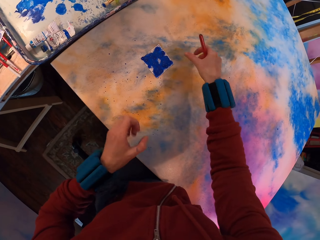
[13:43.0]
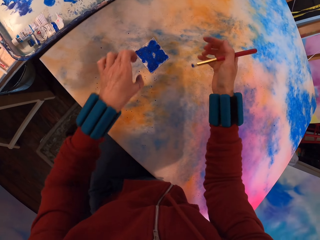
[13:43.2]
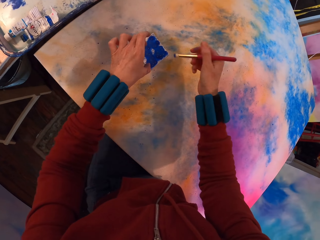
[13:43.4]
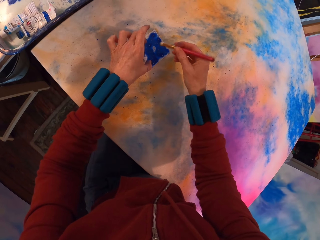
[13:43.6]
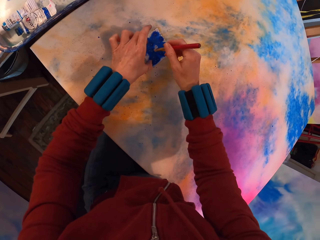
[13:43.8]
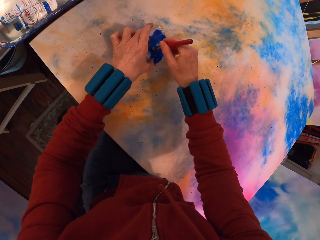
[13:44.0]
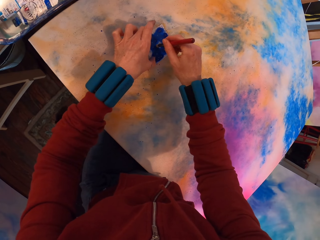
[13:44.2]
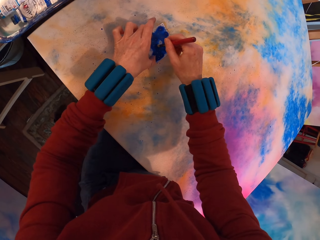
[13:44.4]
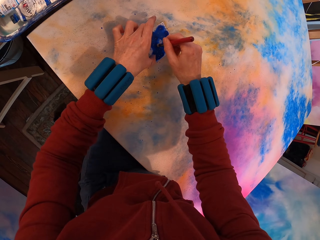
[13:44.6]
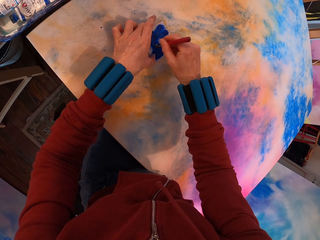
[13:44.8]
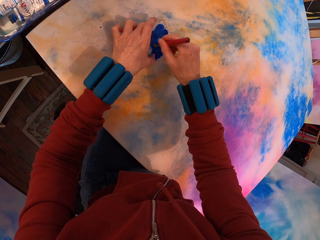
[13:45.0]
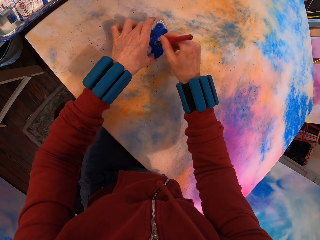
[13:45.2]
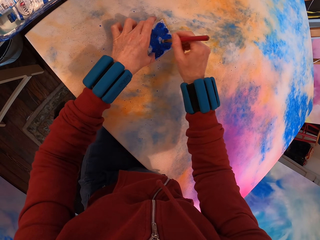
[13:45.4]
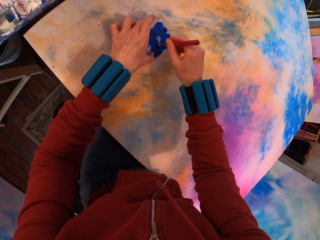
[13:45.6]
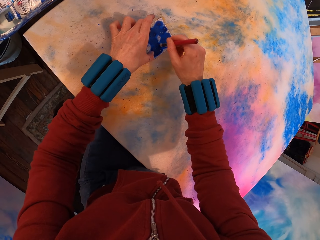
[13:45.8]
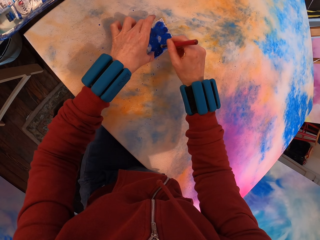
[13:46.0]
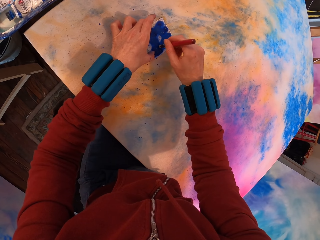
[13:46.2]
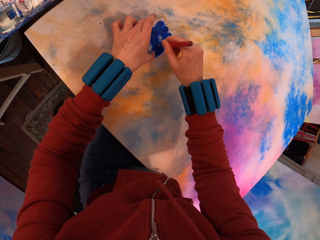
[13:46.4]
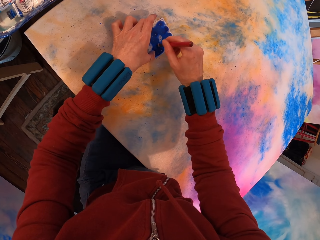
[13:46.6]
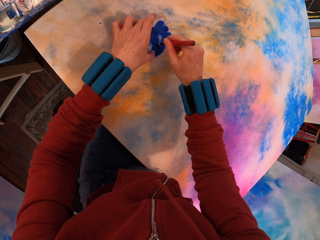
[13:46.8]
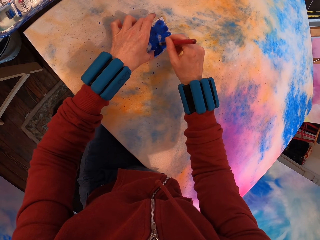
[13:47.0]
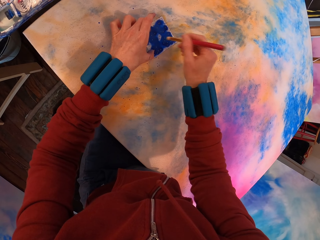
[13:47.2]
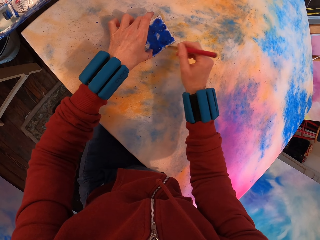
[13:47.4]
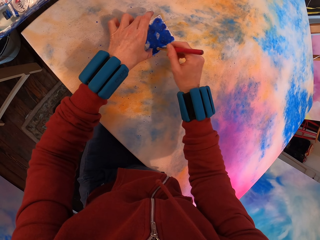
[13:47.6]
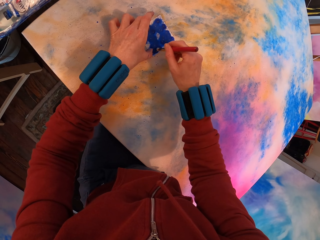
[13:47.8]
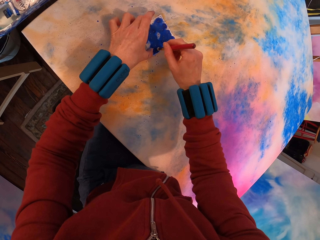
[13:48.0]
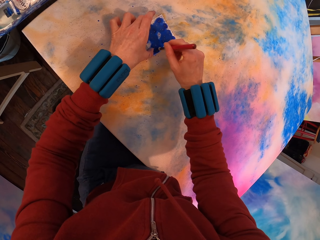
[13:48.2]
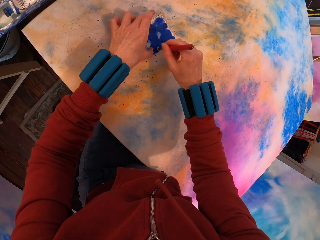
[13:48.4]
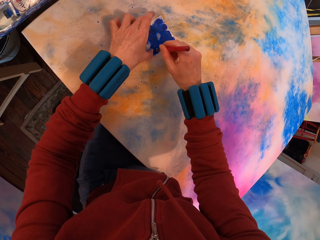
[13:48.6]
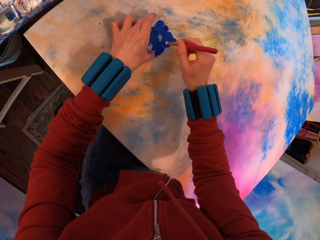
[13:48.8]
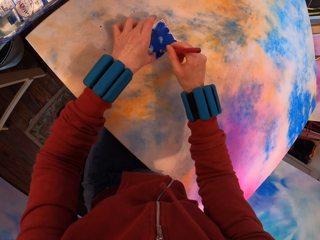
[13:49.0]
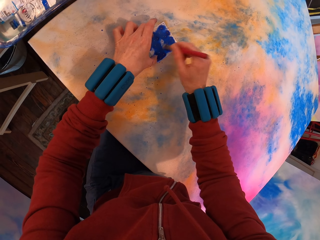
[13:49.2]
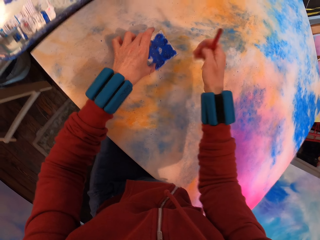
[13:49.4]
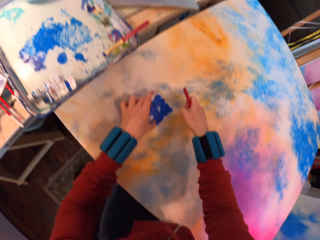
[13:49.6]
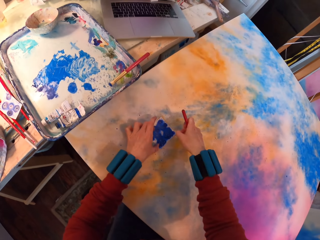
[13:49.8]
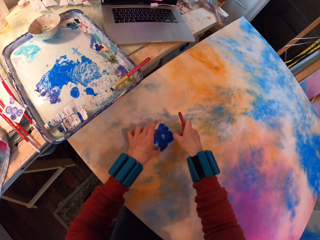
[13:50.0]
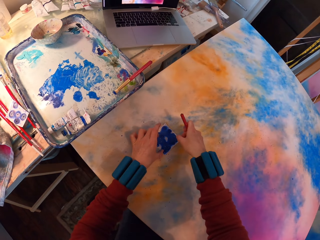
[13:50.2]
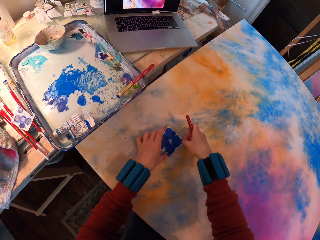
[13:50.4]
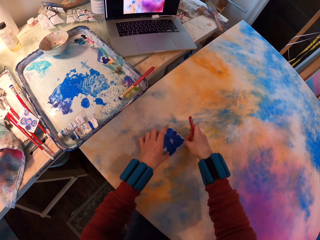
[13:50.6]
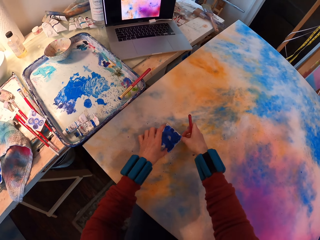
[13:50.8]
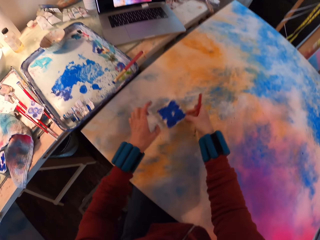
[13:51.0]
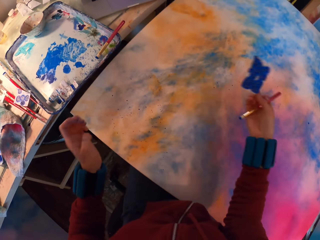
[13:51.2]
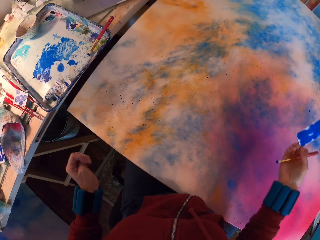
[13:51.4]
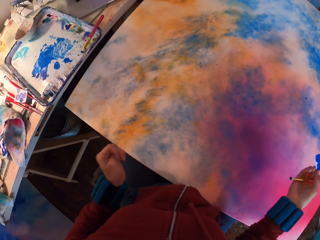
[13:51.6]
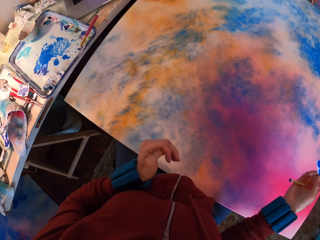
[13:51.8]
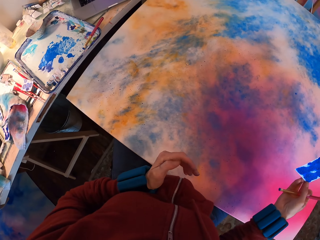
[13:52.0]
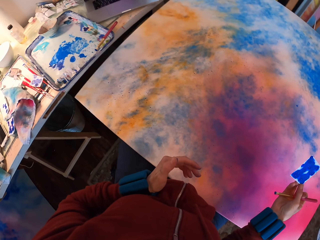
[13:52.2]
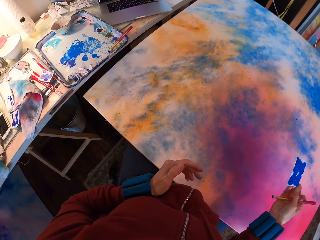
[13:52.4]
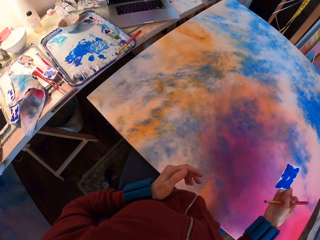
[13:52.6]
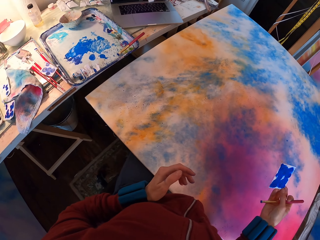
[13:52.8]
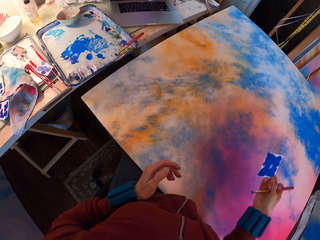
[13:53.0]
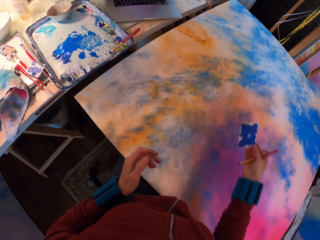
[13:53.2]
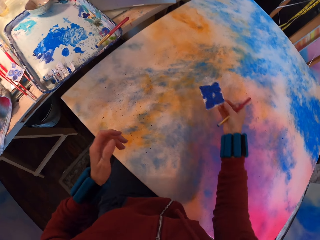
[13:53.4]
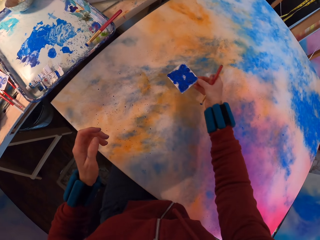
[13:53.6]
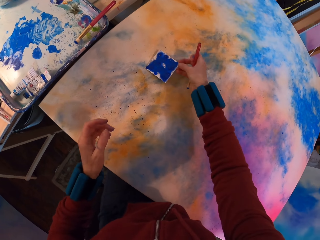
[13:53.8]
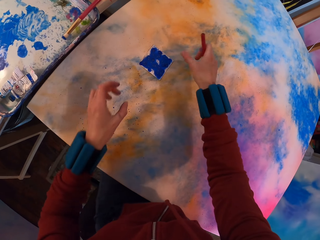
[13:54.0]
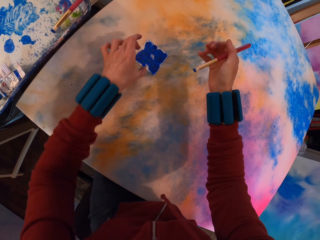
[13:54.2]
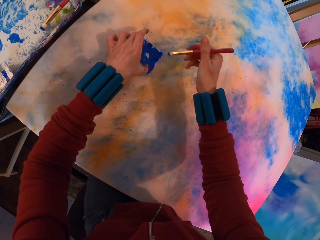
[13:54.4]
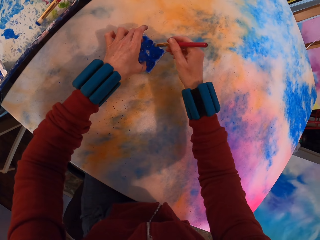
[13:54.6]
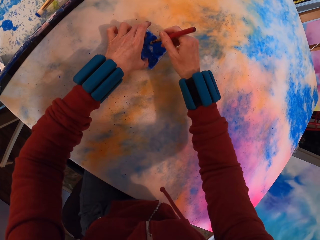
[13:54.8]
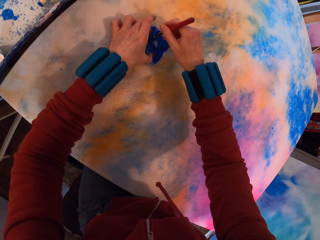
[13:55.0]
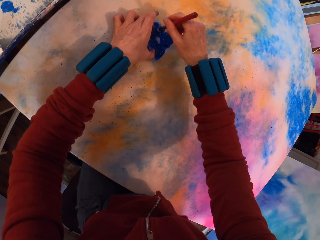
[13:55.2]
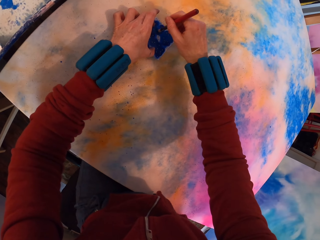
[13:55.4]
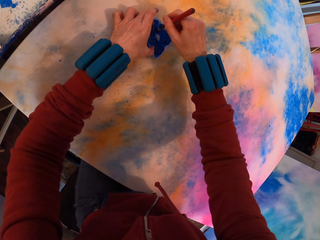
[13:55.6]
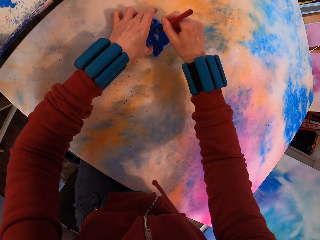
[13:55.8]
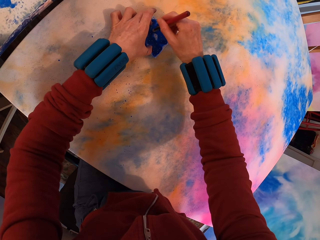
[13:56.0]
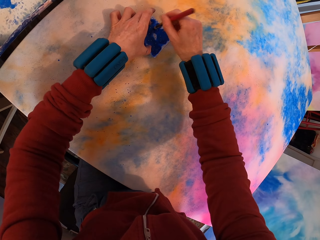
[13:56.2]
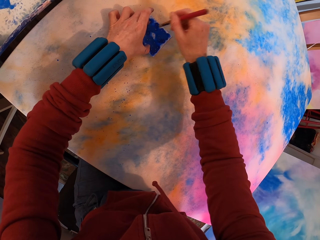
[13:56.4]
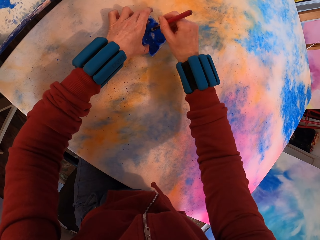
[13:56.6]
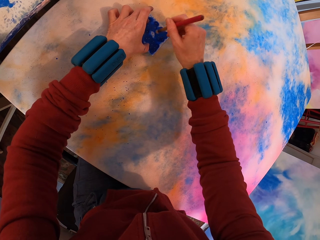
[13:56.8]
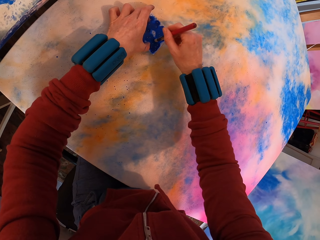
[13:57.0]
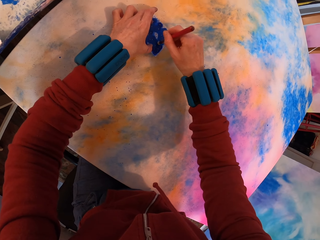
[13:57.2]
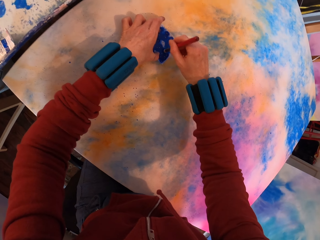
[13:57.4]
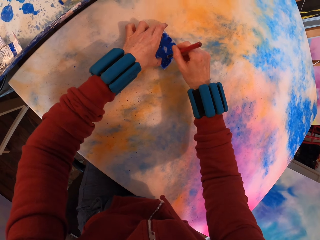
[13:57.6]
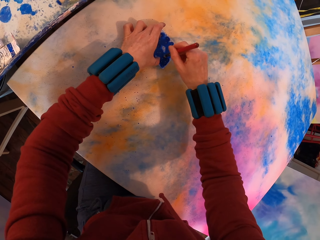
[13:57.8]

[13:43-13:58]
The camera wearer paints the canvas. They look around. They remove the paper. They look at the painting. They apply paint with a brush on the painting.

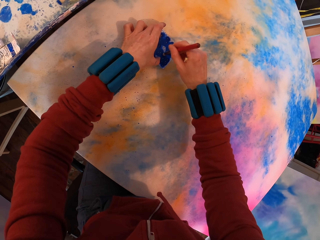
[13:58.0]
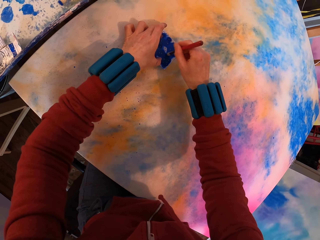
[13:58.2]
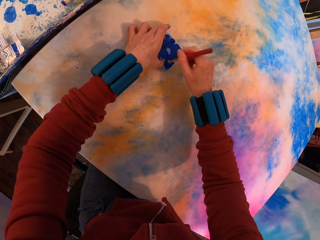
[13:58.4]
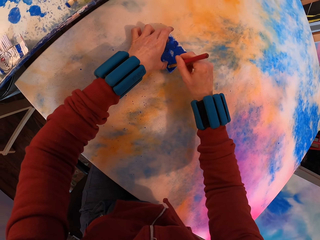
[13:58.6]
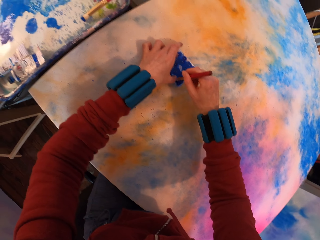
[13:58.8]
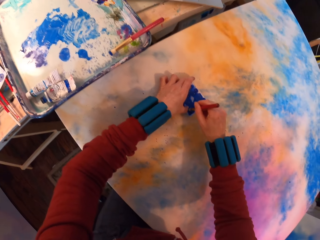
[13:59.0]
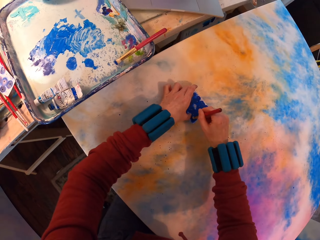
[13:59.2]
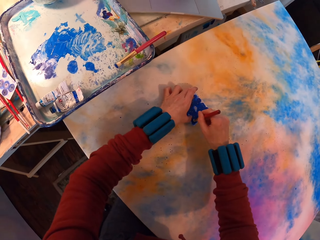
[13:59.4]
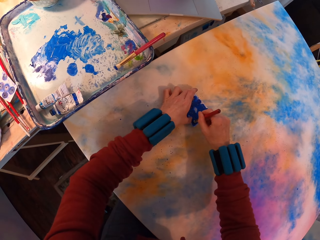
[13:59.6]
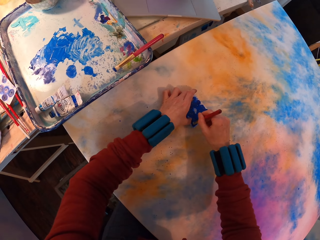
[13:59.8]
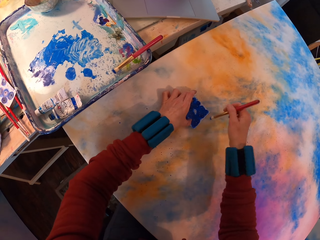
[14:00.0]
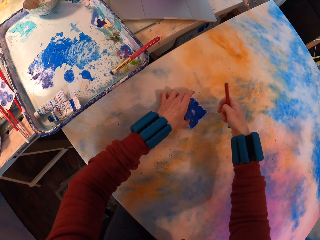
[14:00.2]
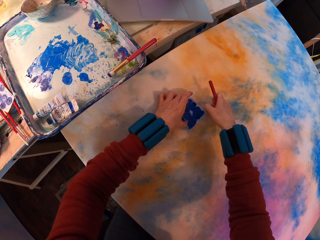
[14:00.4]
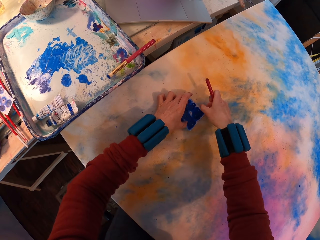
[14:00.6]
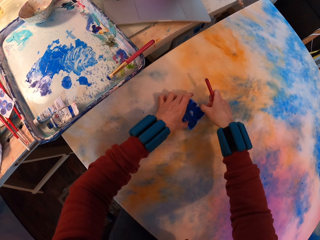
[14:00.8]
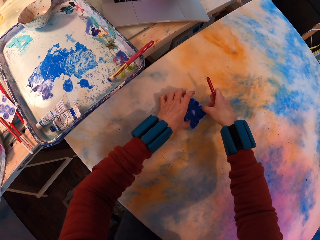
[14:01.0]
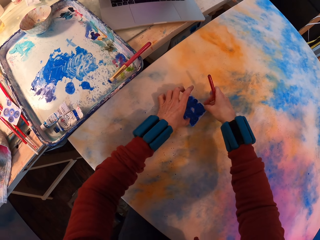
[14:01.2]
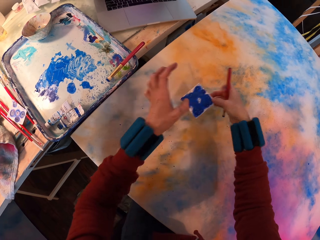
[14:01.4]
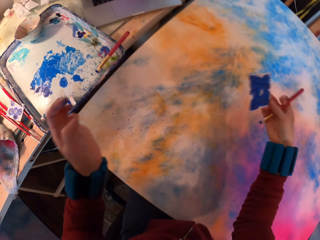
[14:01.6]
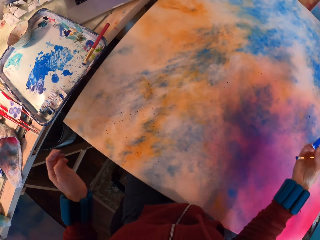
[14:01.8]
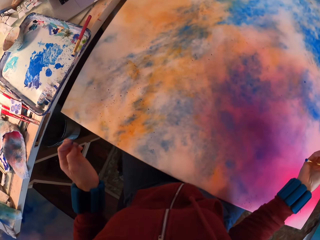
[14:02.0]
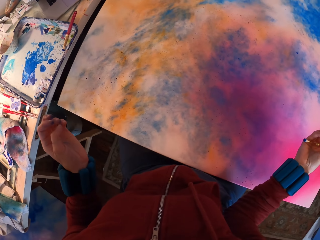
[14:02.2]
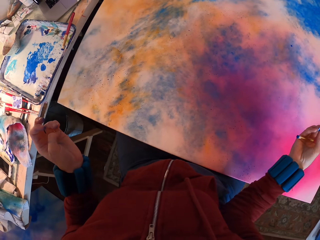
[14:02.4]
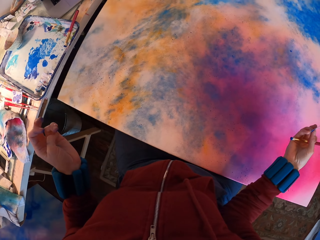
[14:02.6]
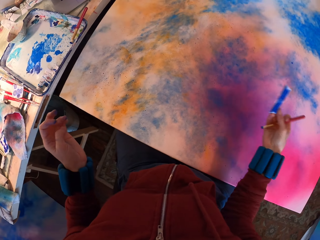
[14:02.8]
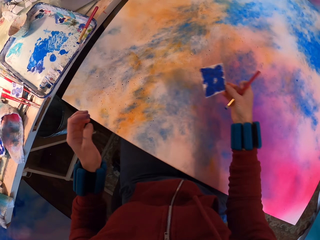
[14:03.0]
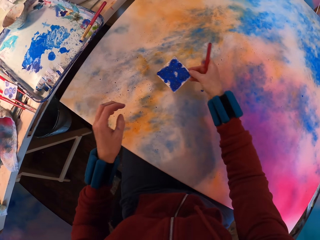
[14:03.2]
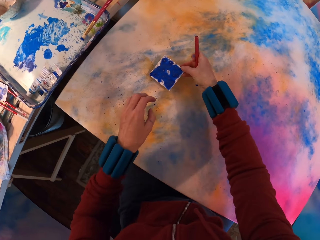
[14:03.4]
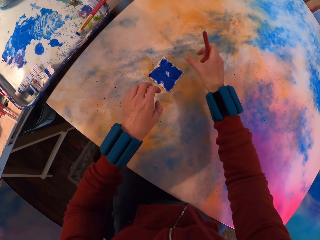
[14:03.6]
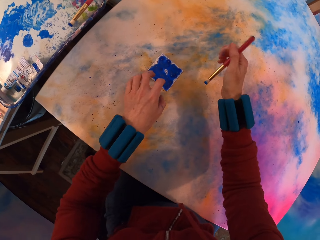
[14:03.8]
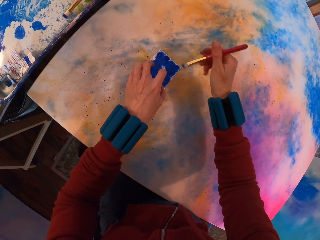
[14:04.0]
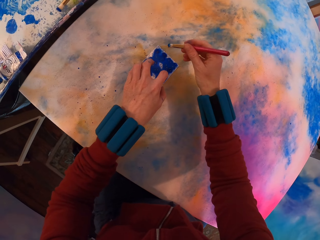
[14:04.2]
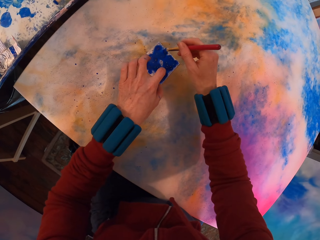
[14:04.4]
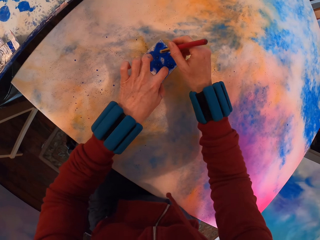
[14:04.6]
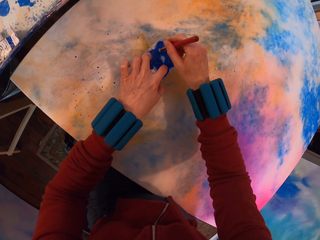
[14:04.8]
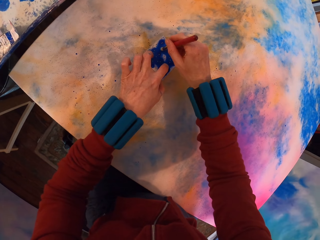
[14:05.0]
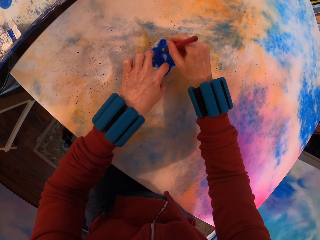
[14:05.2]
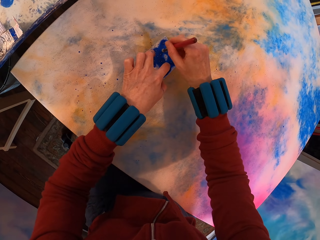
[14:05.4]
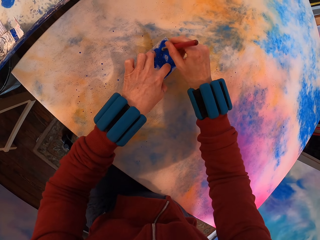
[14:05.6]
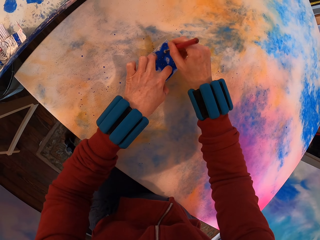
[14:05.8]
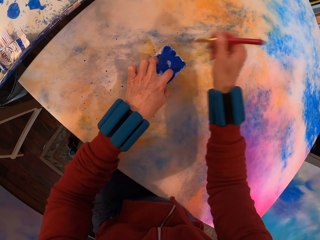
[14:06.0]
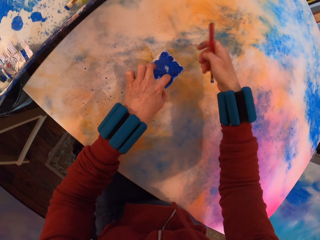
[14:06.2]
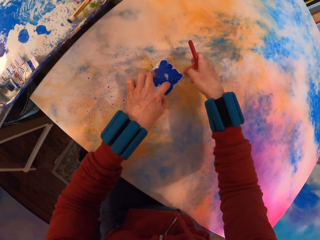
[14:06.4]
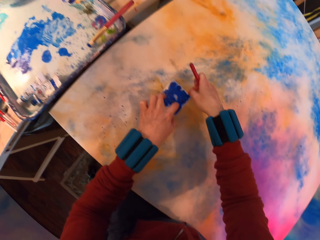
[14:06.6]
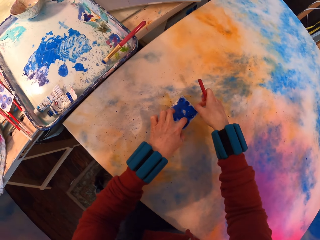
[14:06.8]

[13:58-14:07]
The camera wearer paints the canvas. They remove the paper. They paint the canvas.
